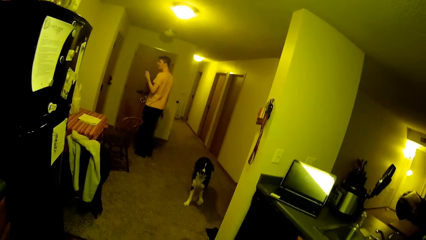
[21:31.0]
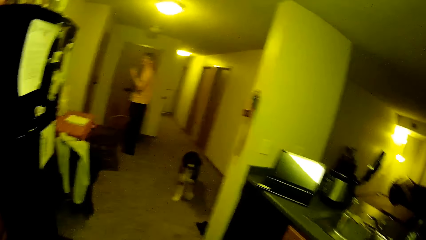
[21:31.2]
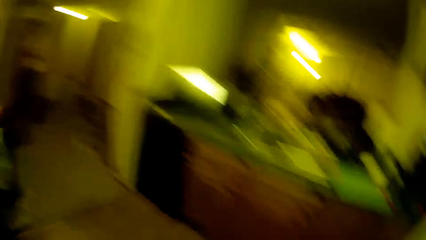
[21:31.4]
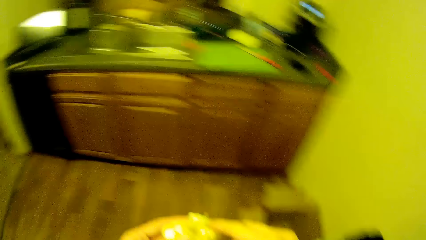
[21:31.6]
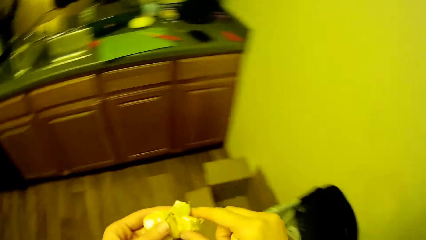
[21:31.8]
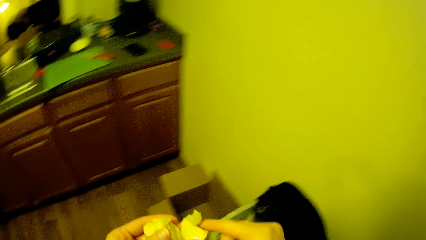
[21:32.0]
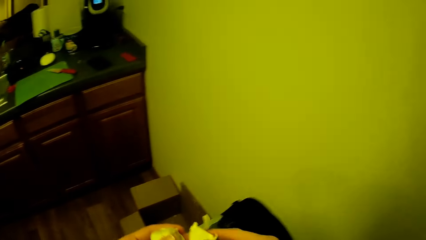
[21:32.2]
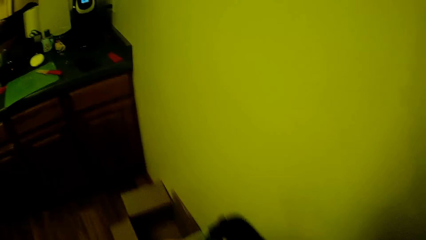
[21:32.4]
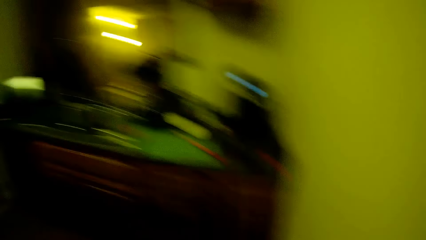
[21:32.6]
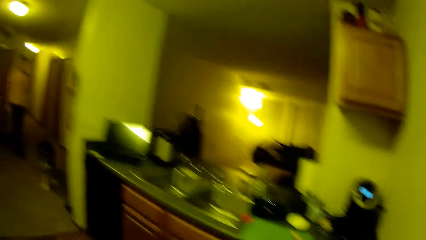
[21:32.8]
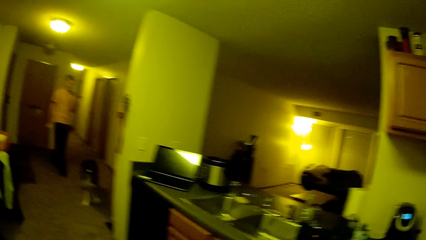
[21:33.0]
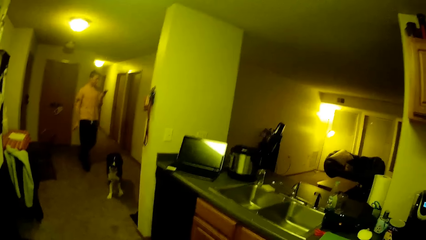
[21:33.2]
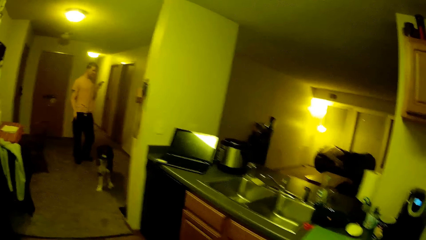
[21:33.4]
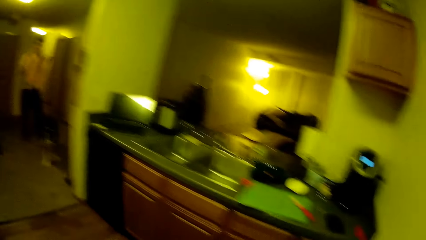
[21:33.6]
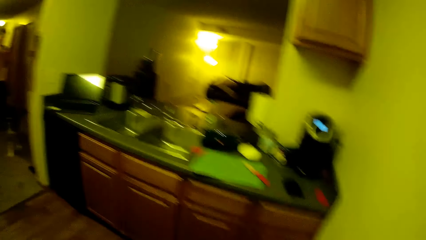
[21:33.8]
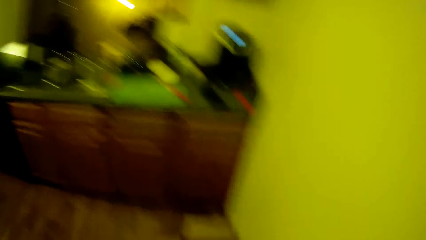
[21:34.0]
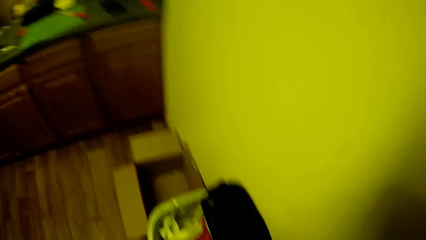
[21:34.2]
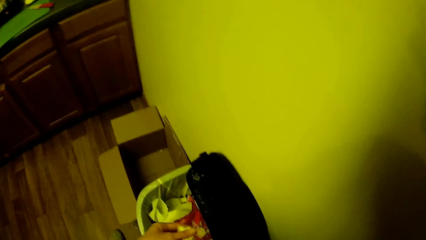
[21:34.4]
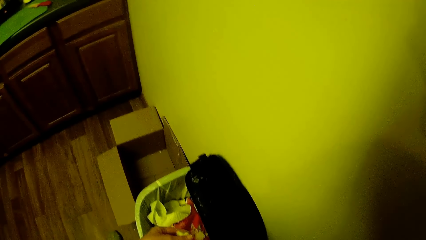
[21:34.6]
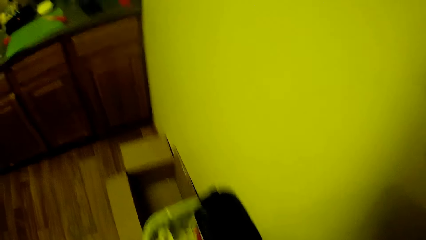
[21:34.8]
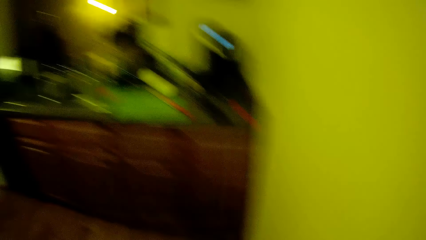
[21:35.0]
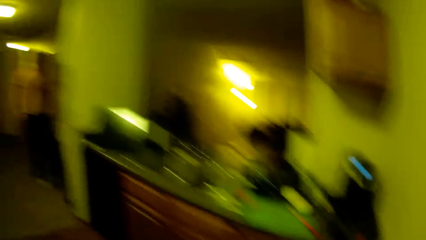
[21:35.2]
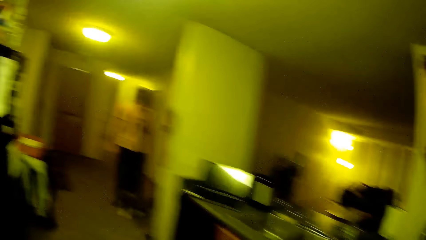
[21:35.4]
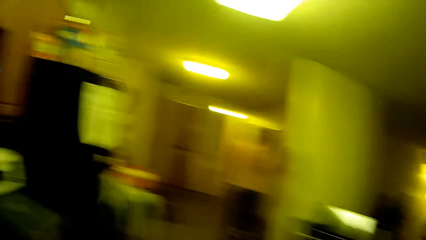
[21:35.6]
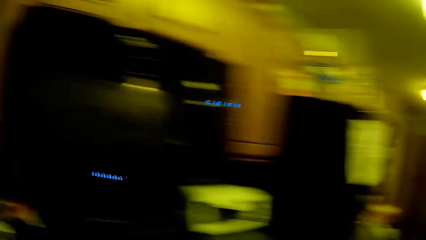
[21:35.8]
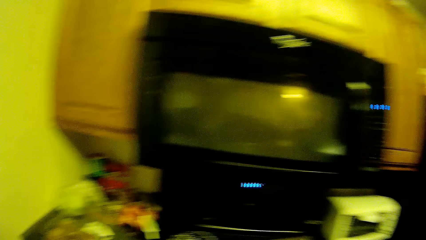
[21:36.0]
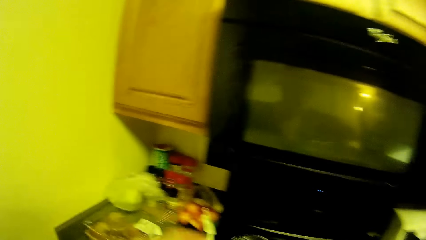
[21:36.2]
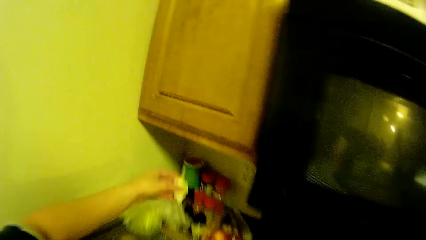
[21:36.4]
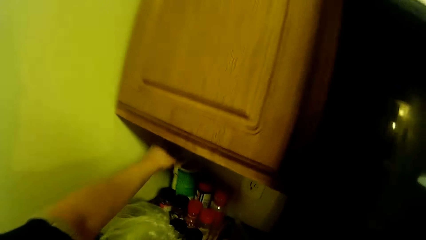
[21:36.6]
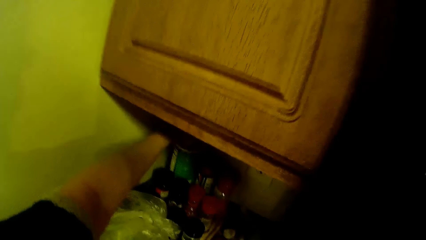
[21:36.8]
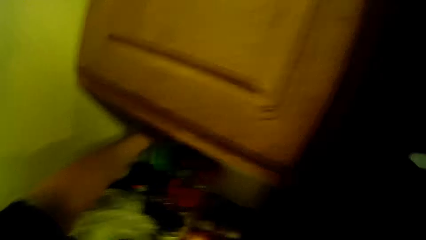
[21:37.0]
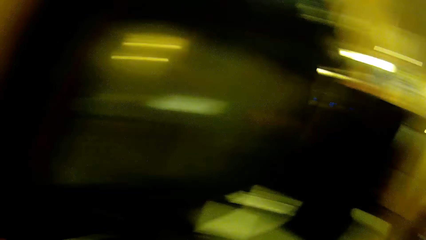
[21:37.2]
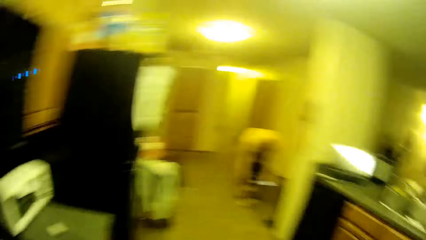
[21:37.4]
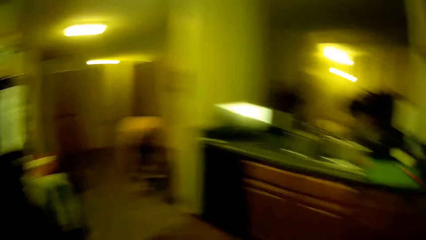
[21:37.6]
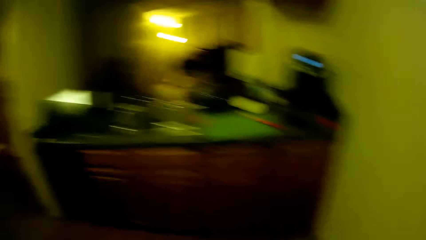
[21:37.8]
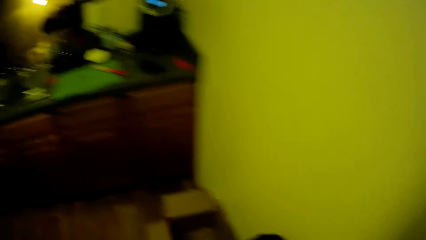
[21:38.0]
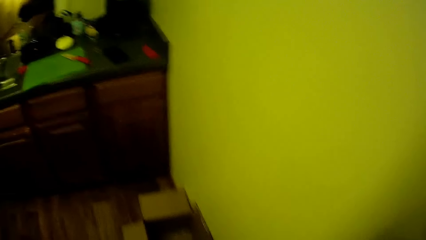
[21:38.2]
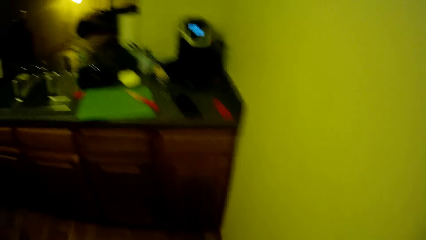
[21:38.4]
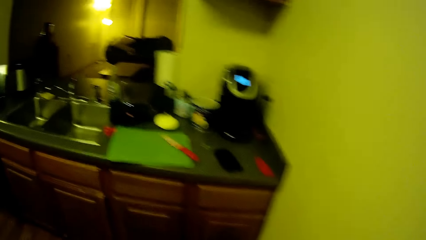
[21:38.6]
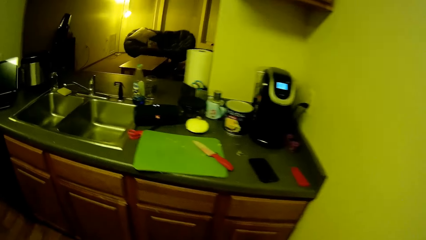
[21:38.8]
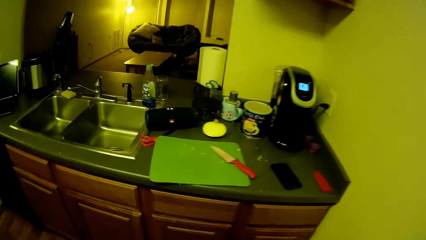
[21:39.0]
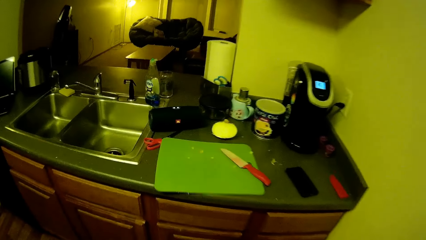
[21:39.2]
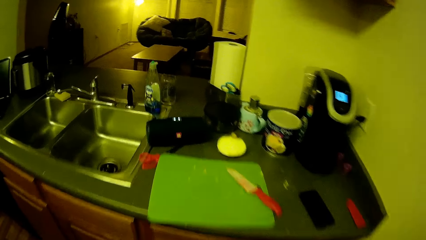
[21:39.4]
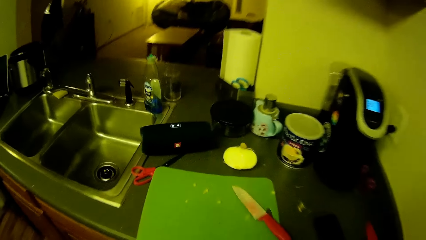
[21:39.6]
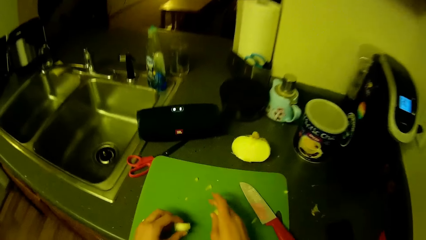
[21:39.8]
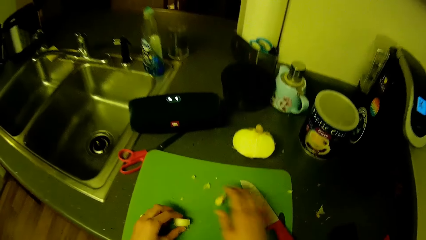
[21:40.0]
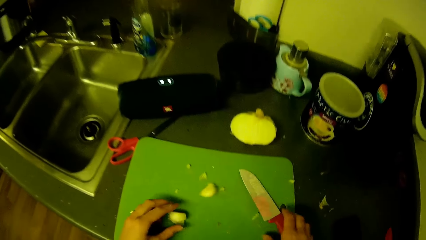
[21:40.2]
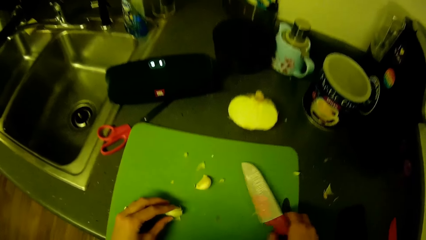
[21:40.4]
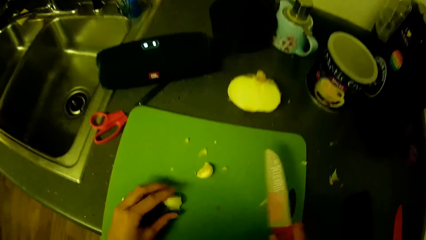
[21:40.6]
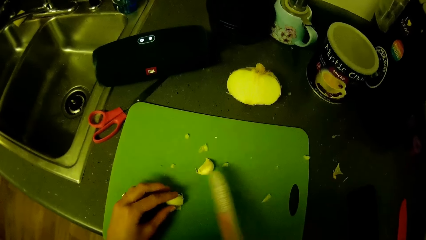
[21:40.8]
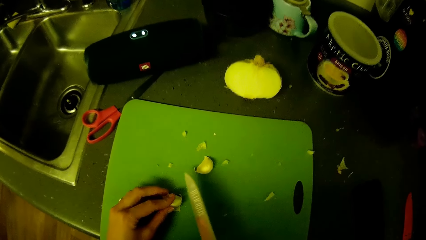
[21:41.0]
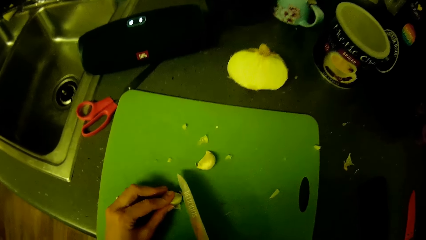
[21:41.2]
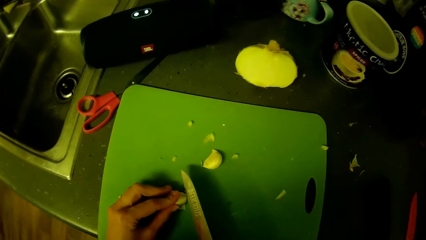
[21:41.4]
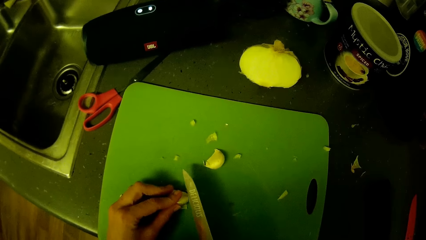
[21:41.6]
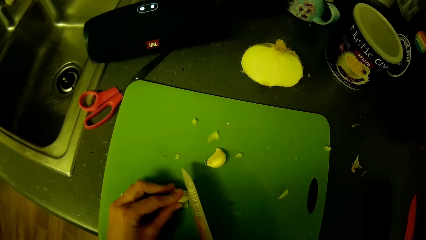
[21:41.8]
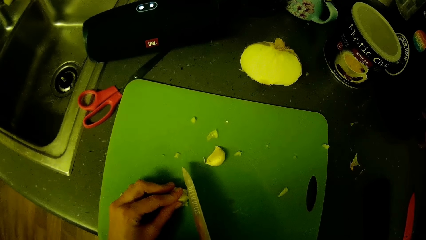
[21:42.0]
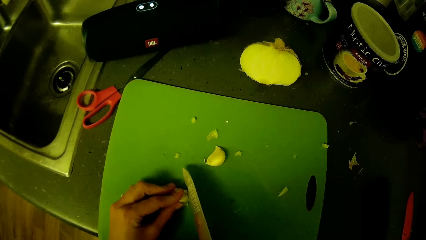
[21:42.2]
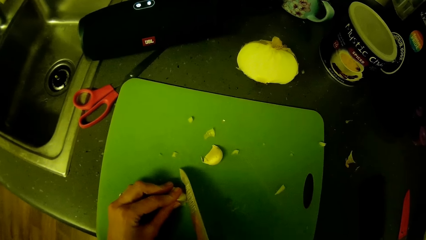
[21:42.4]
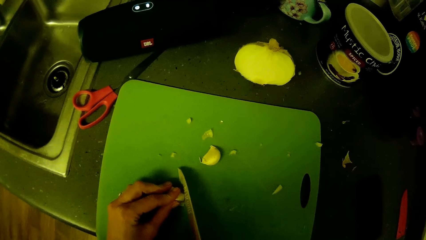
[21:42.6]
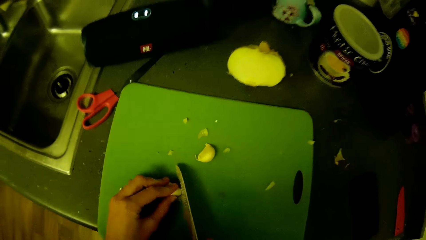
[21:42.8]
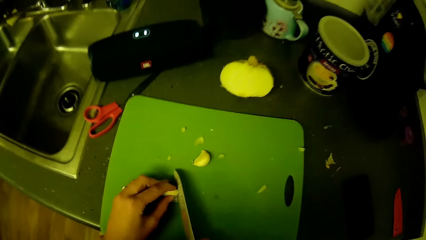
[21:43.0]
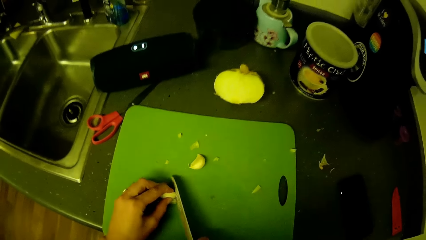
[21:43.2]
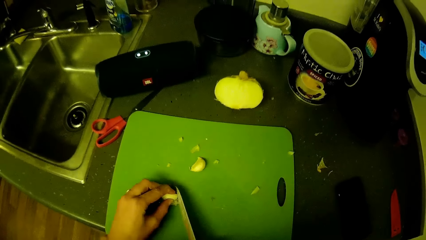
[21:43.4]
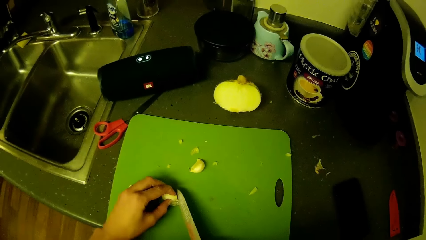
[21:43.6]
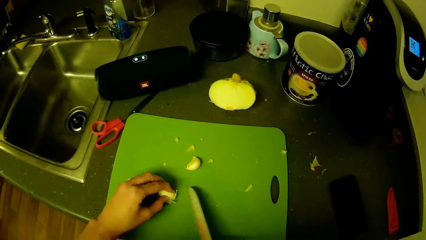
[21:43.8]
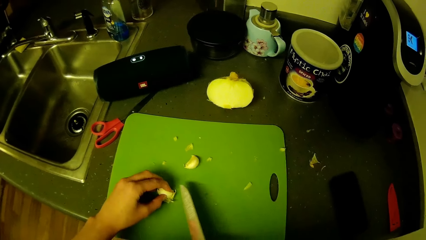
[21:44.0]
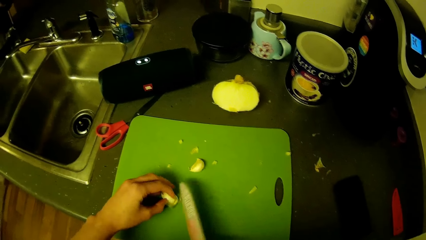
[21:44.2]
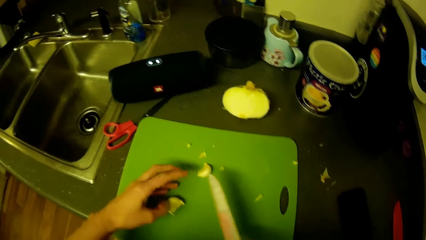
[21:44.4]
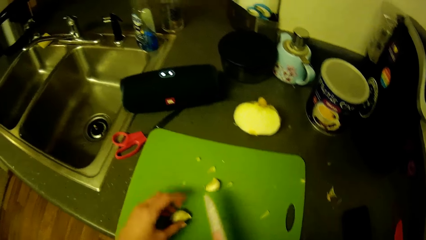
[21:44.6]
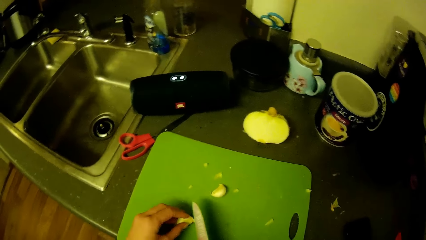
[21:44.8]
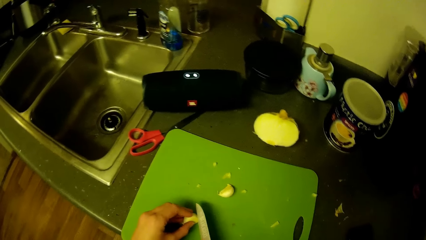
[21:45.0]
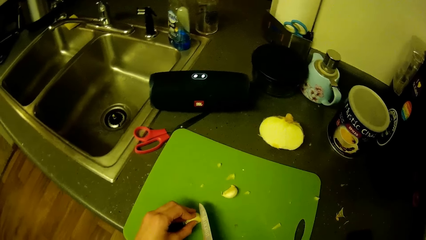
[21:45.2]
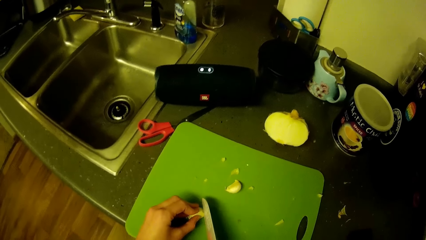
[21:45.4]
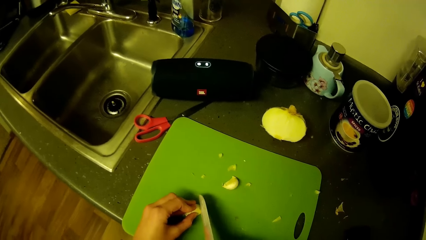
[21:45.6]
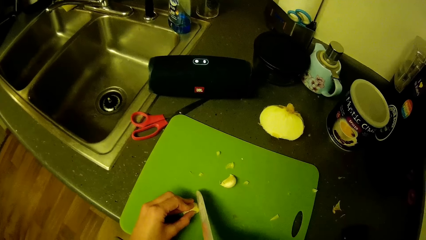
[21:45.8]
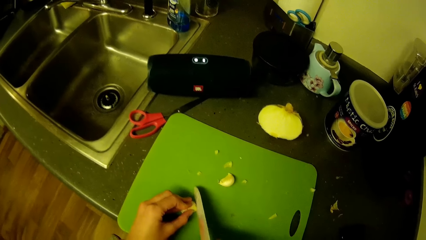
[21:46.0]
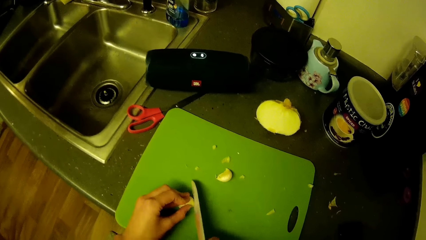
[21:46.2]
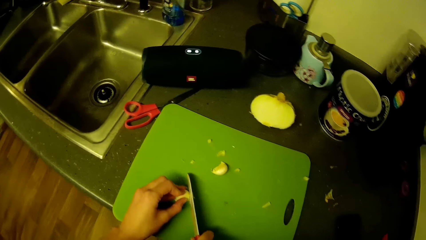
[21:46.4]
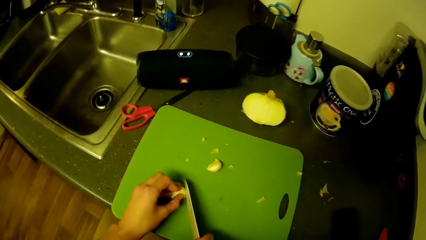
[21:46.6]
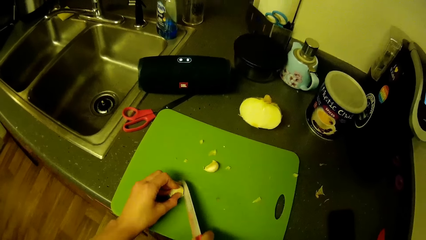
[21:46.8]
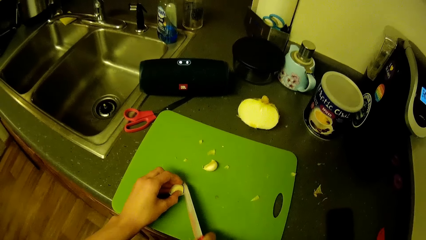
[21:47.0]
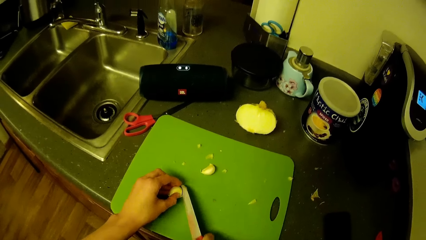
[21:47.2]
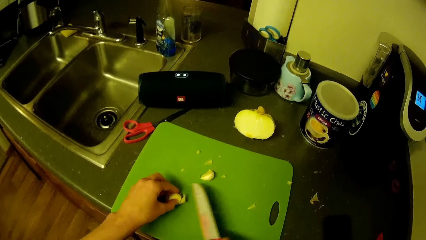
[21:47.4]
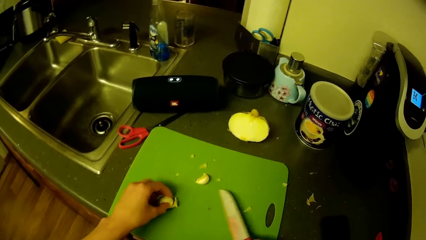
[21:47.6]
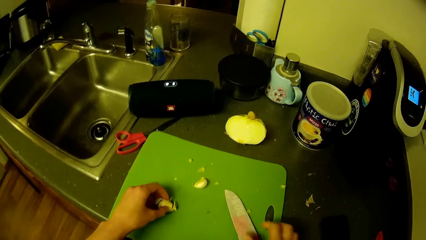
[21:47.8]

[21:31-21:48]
The camera wearer turns the head right. He peels the garlic with both hands. He turns the head left. A man walks in the house. The man stands on the passage. The camera wearer turns the head right. He turns the head left. He swings a hand. He drops a piece of the garlic on the container with his left hand. He turns the head right. He turns the head right again. The man holds a dog. The camera wearer walks in the kitchen. He drops pieces of the garlic on the tray with both hands. He swings a hand. He picks up the knife from the tray with his right hand. He cuts one piece of the garlic on the tray with the knife in his right hand. He turns the garlic. He cuts the garlic with the knife. He swings a hand.
